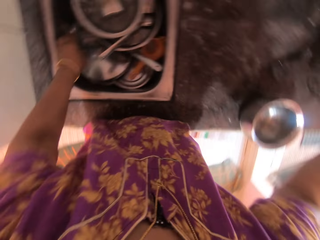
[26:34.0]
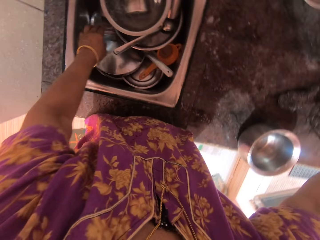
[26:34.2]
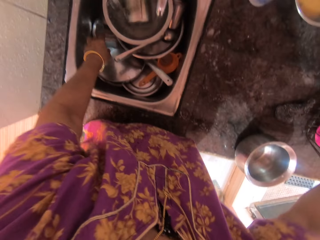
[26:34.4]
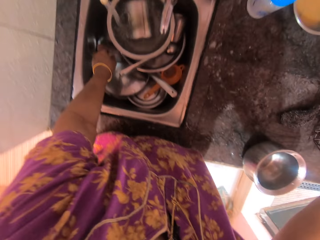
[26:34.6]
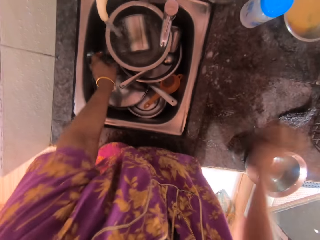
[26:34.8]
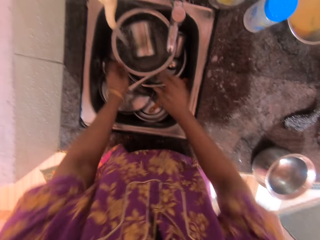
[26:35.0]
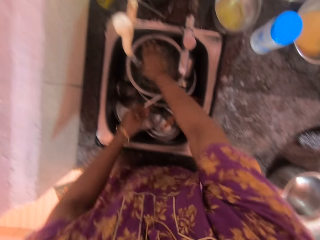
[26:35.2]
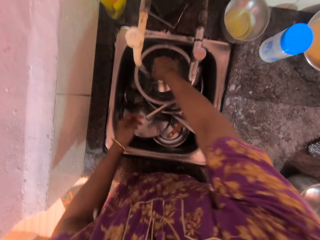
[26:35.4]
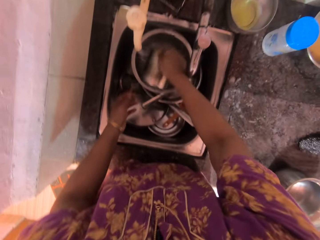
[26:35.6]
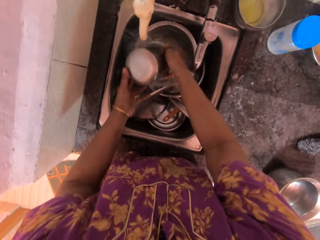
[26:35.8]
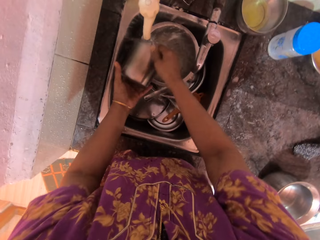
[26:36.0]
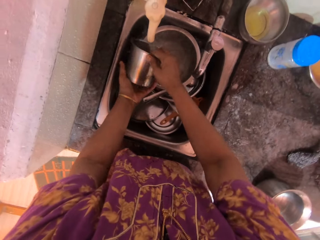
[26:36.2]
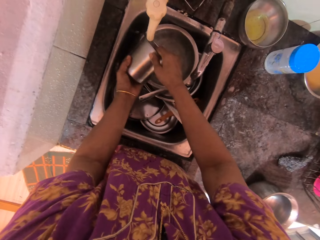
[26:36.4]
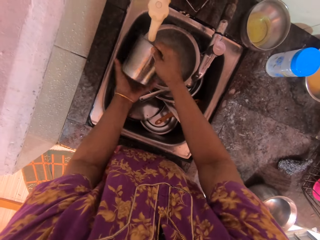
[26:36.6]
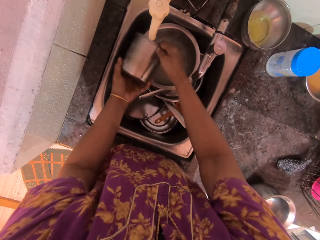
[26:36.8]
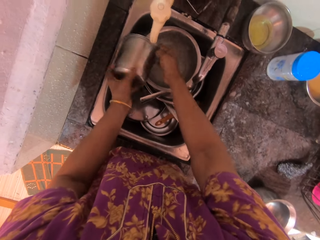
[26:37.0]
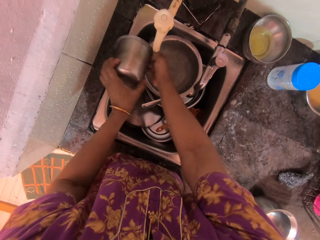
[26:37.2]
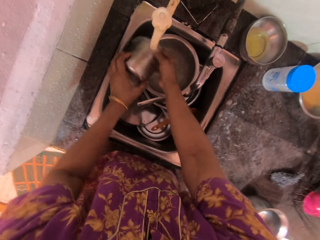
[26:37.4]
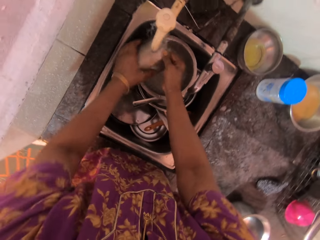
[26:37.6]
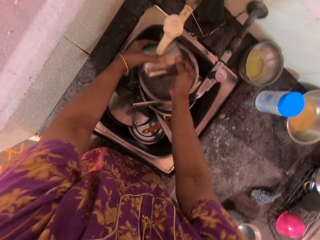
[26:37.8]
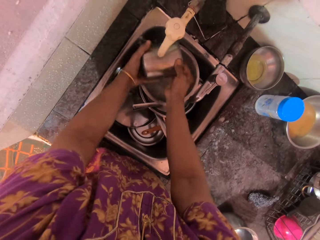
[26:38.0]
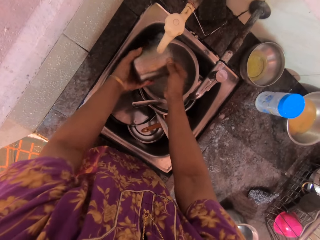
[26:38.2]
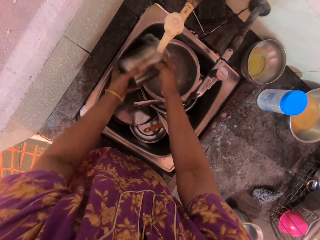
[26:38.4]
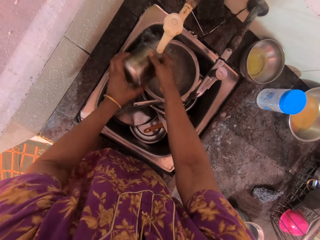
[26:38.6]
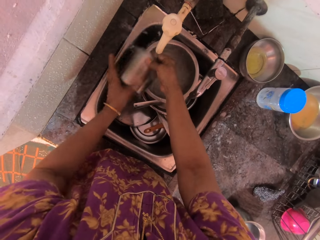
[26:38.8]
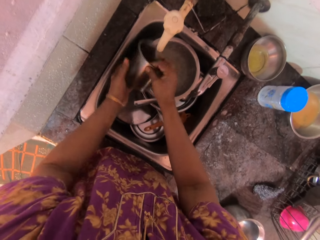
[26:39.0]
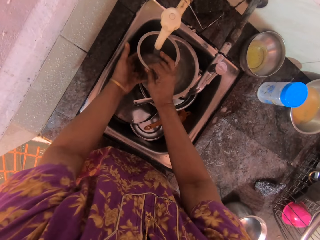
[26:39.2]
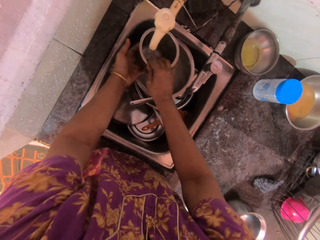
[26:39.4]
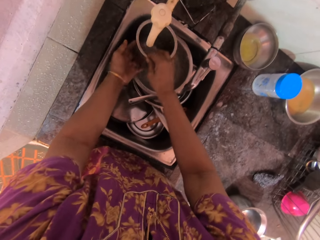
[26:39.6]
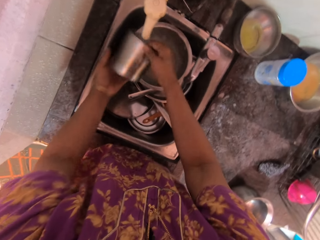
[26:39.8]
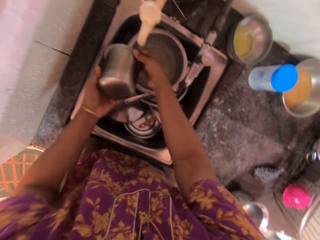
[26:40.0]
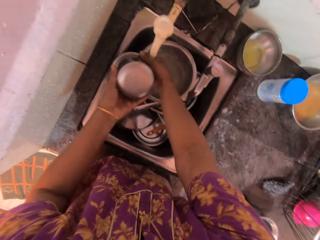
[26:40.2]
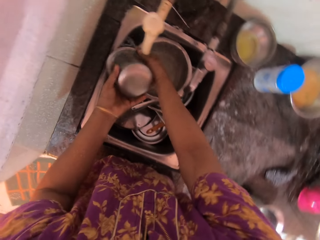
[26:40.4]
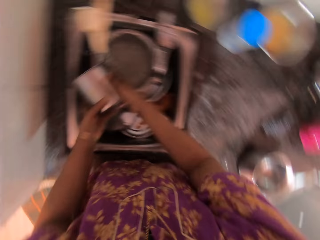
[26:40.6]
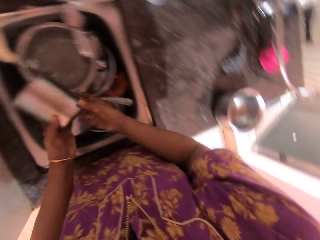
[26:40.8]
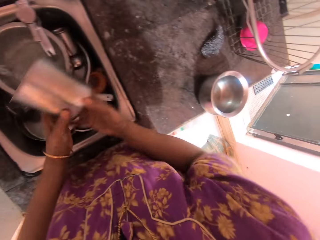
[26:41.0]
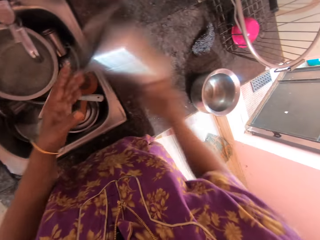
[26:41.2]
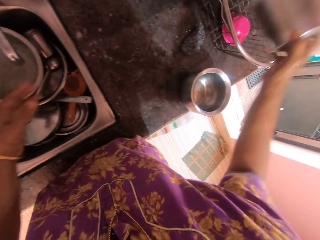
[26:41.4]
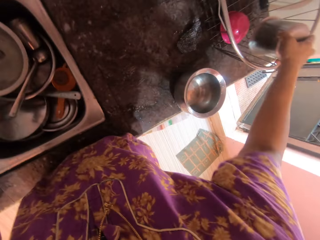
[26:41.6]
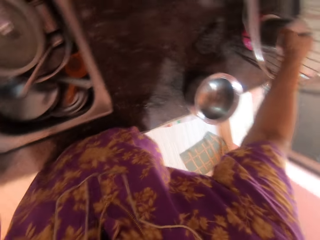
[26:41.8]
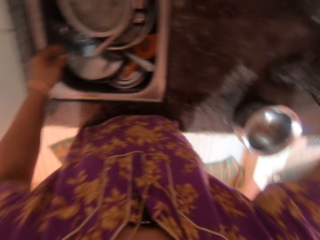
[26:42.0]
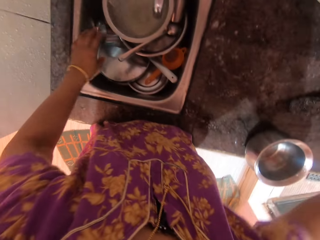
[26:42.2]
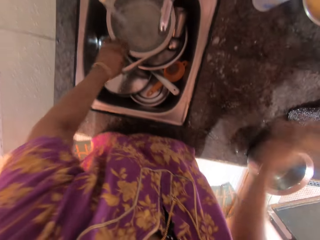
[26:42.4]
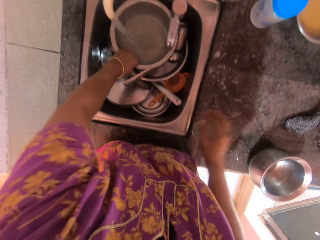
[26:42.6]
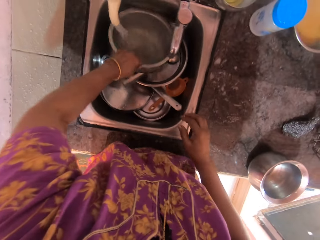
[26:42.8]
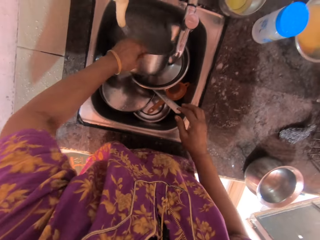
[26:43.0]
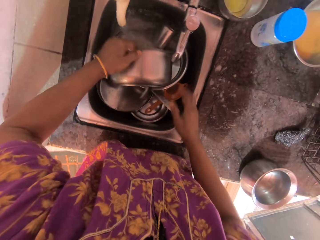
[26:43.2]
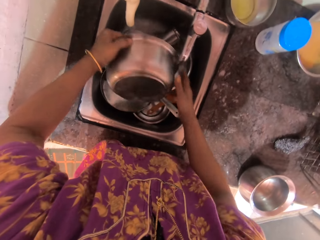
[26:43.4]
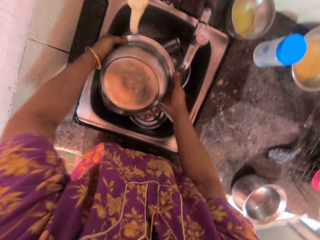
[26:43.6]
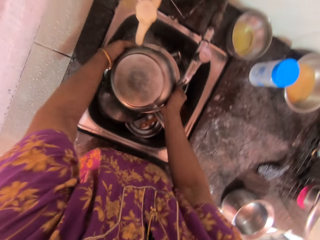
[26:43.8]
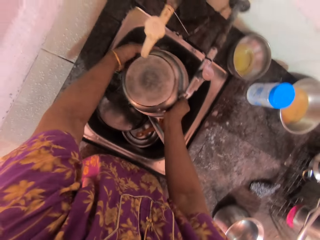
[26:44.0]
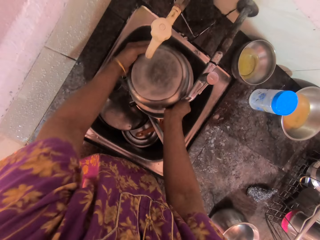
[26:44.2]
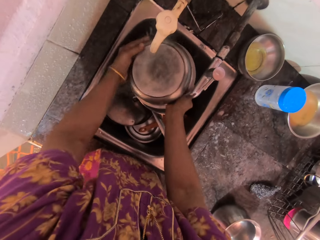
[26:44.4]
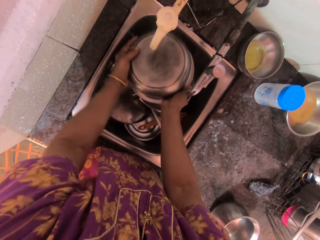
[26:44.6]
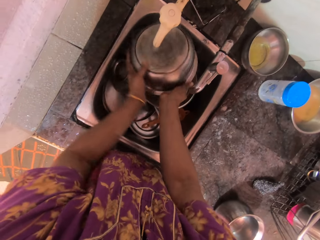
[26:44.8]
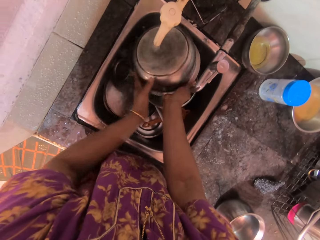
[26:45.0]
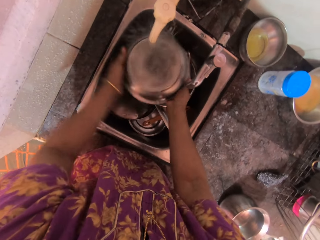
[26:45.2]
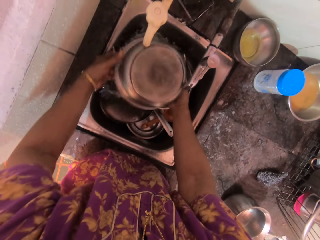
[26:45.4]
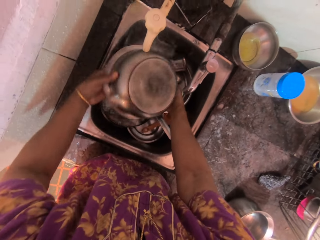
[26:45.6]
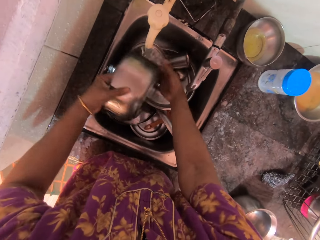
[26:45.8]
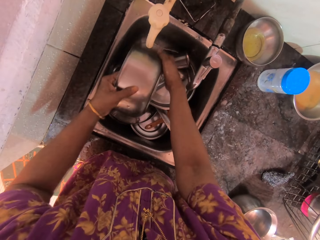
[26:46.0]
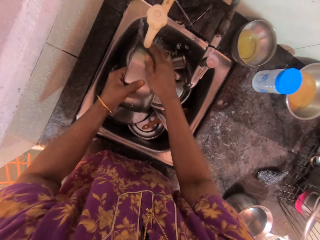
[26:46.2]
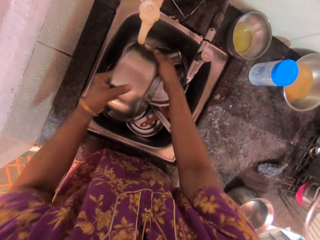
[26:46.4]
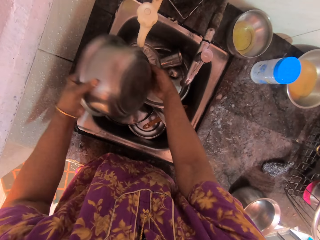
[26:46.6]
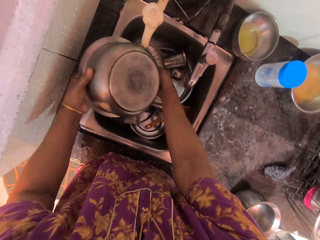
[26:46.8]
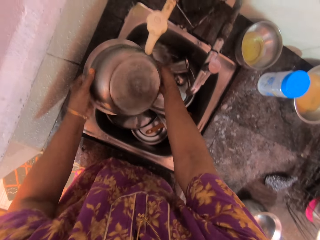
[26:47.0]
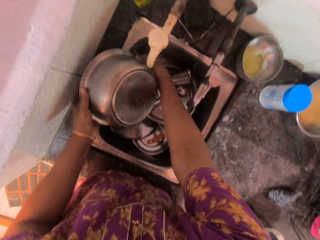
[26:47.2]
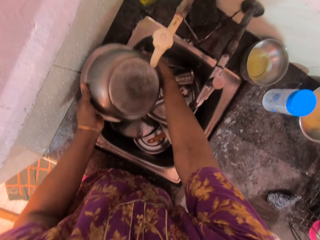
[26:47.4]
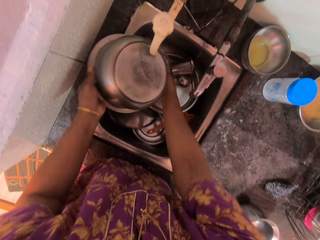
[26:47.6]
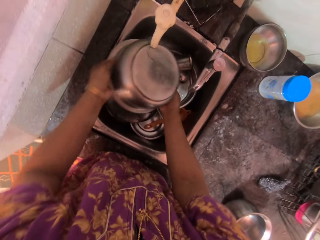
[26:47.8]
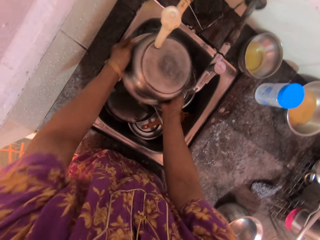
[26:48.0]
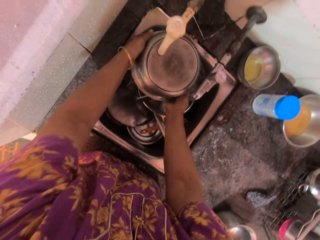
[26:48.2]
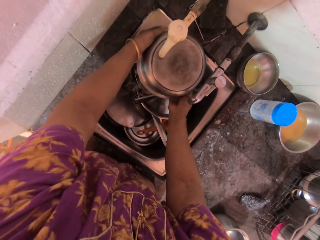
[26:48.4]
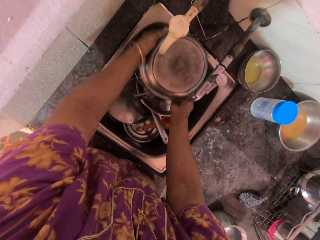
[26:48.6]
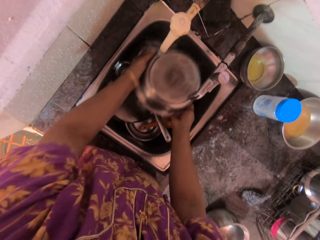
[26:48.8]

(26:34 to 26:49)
The camera wearer drops the plastic bowl in the utensil basket on the countertop with her right hand. She picks up a stainless cup with her right hand from a bowl in the basin. She rinses the stainless cup with both hands. She passes the stainless cup to her right hand. She drops the stainless cup in the utensil basket on the countertop with her right hand. She picks up a stainless bowl from the basin with her left hand and rinses the stainless bowl with both hands.

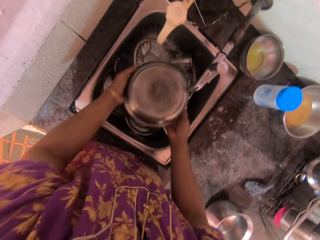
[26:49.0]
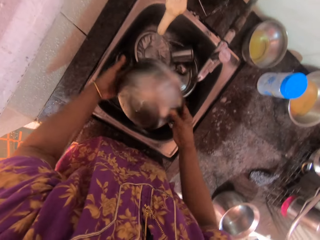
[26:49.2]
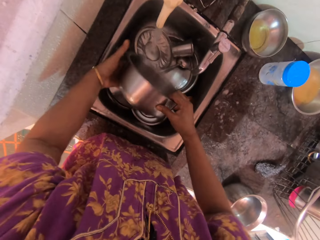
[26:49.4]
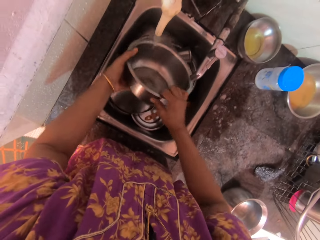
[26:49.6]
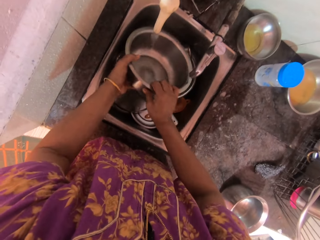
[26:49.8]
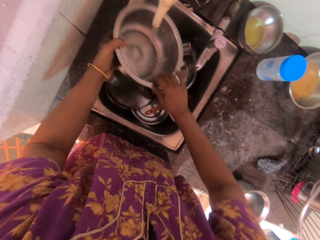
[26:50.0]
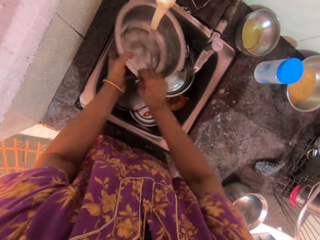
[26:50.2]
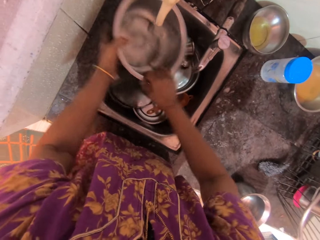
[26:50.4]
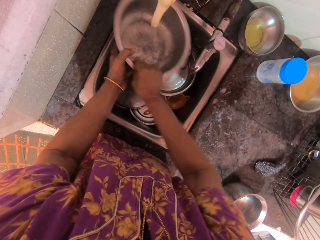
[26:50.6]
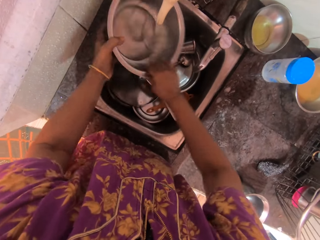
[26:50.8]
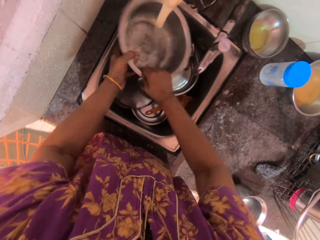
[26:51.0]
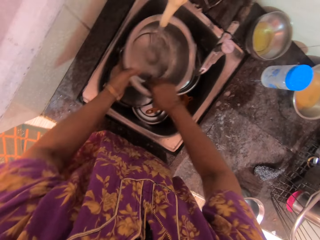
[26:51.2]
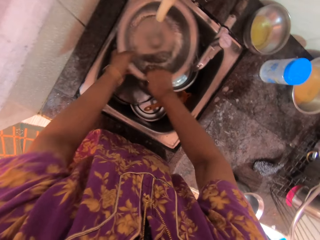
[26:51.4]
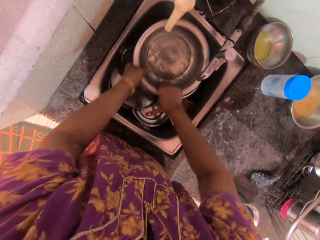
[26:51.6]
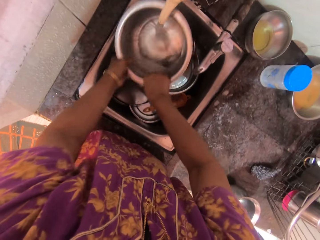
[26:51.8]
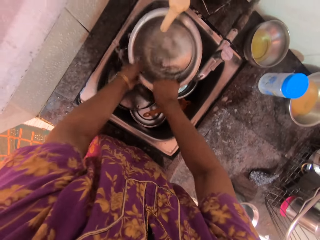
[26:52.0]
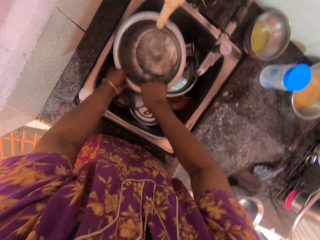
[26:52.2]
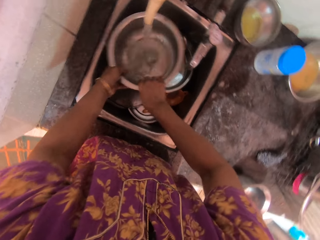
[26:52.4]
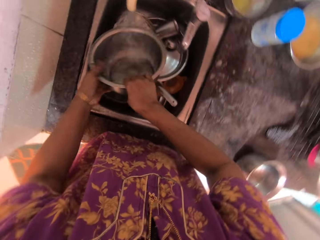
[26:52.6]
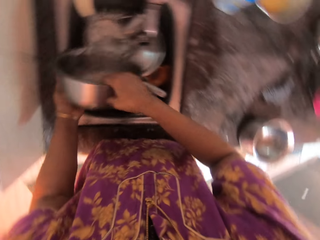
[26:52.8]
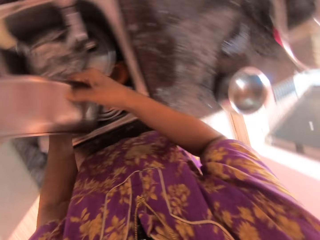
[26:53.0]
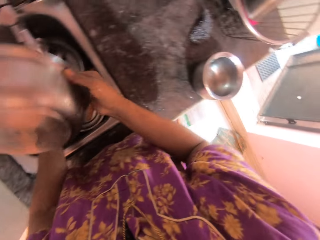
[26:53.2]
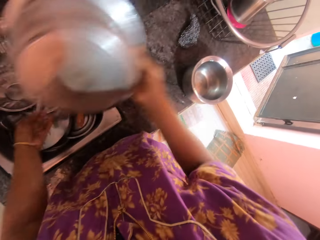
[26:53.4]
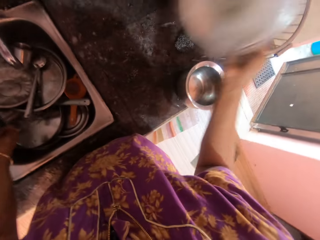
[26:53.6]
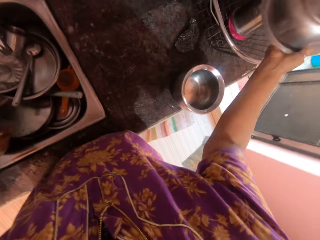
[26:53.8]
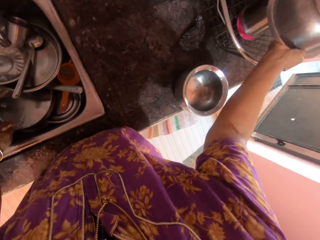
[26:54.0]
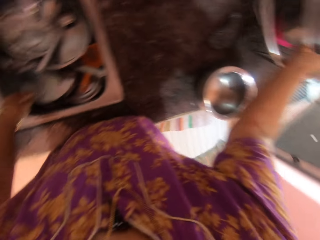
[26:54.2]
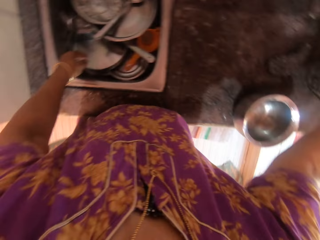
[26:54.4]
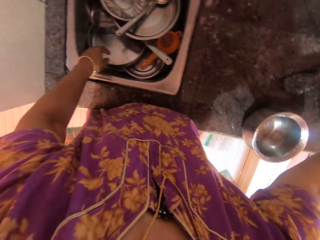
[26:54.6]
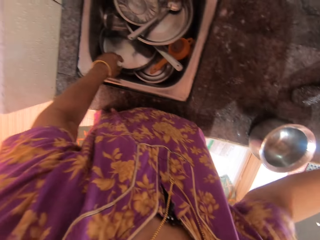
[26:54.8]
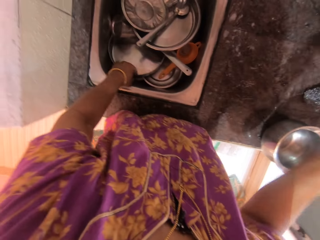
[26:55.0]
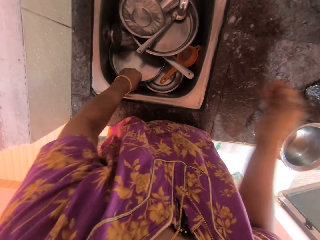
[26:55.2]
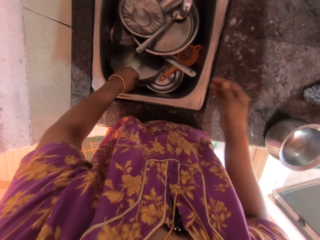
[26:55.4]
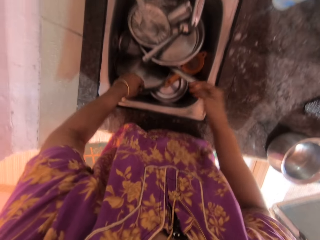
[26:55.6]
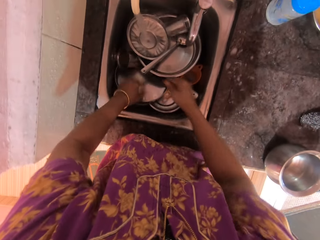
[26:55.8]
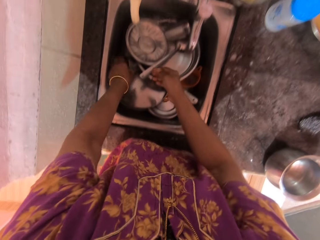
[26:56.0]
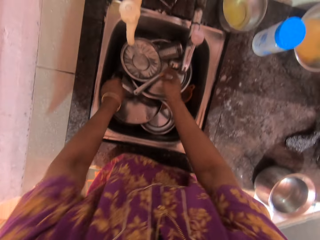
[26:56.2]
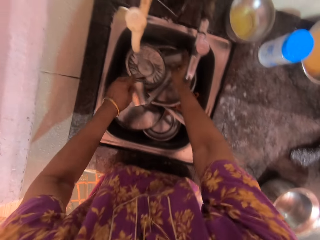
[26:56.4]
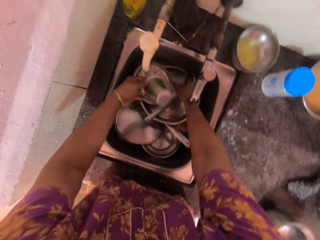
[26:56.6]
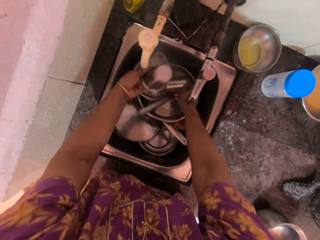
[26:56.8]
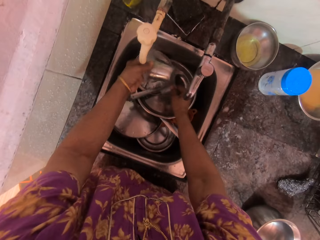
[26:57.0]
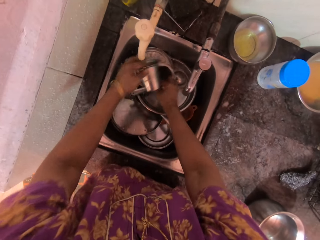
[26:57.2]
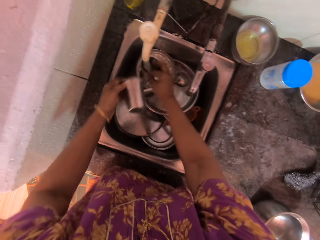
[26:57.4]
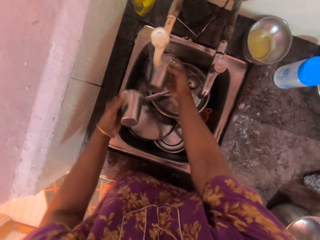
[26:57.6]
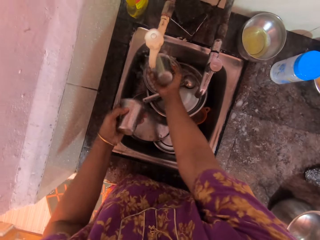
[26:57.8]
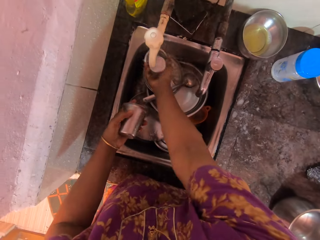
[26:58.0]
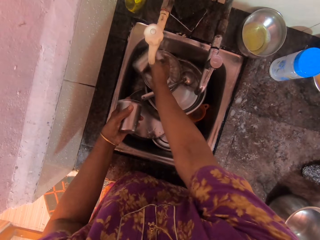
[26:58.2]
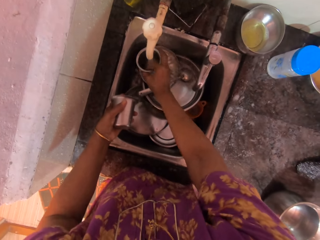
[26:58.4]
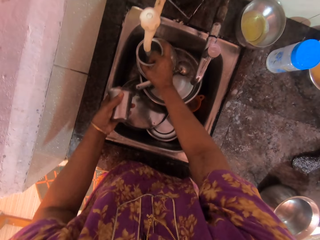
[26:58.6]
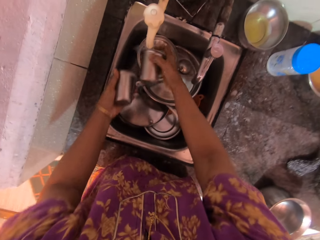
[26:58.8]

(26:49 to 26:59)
The camera wearer drops the stainless bowl in the utensil basket on the countertop with her right hand. She moves the plate. She picks up a stainless cup from the basin with her left hand. She picks up another stainless cup from the basin with her right hand. She rinses the stainless cup on her left hand. She rinses the stainless cup on her right hand.
